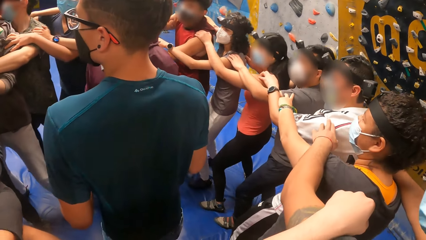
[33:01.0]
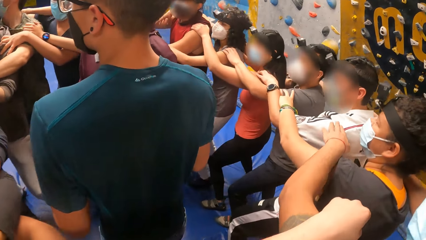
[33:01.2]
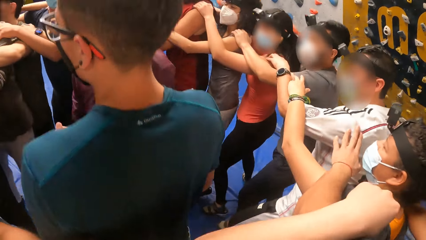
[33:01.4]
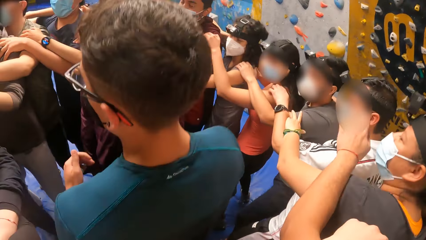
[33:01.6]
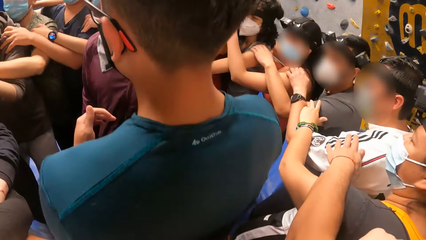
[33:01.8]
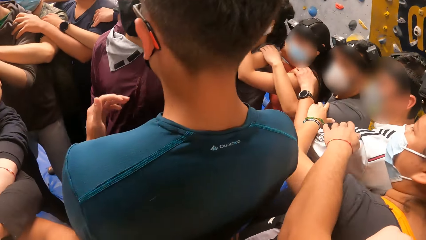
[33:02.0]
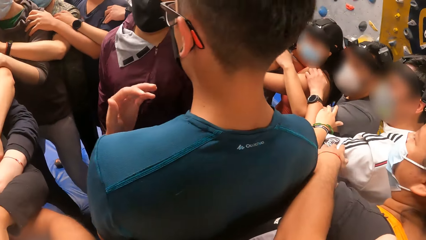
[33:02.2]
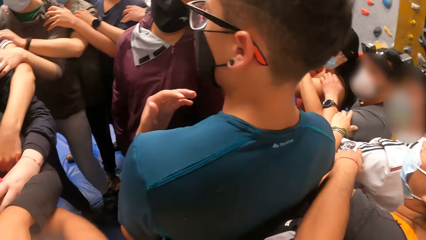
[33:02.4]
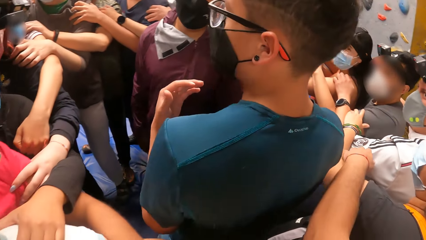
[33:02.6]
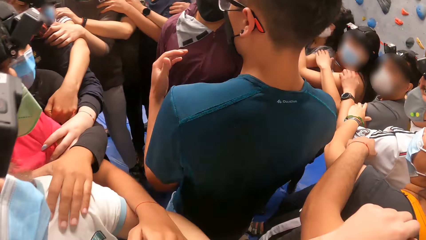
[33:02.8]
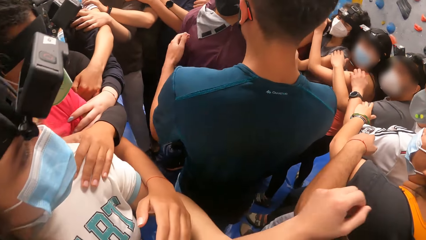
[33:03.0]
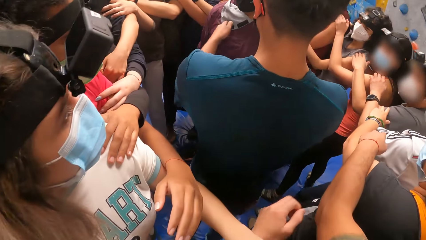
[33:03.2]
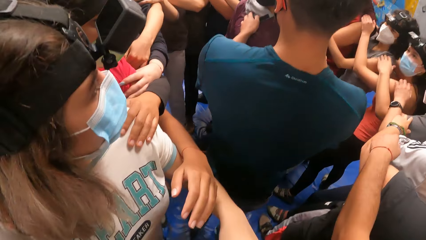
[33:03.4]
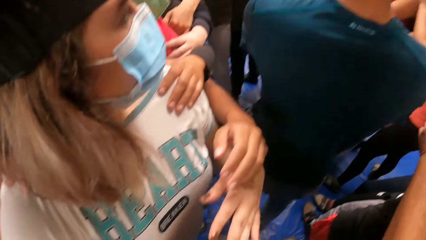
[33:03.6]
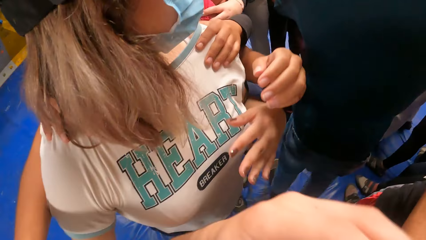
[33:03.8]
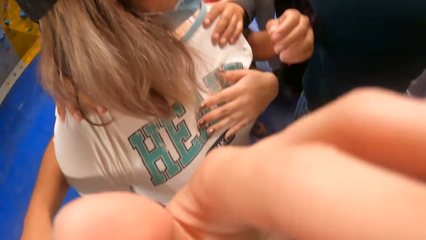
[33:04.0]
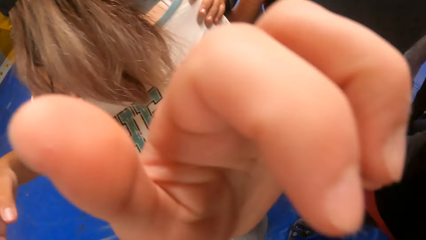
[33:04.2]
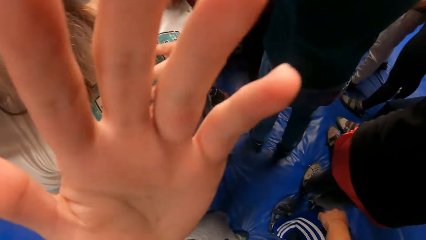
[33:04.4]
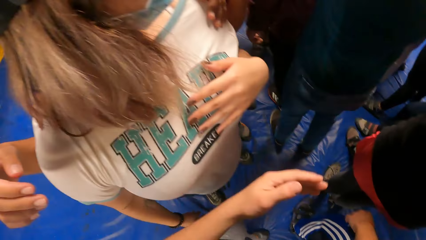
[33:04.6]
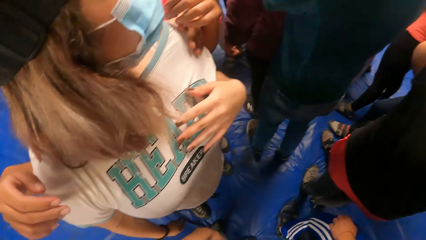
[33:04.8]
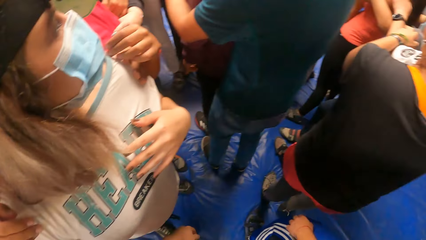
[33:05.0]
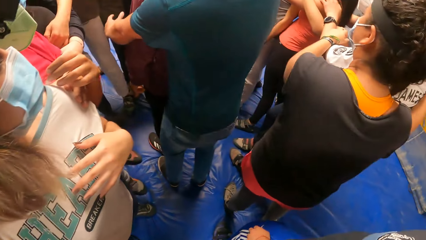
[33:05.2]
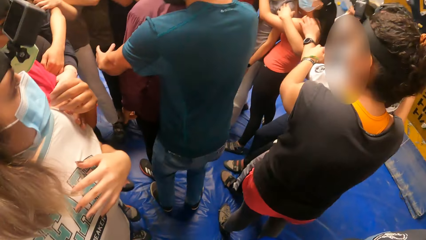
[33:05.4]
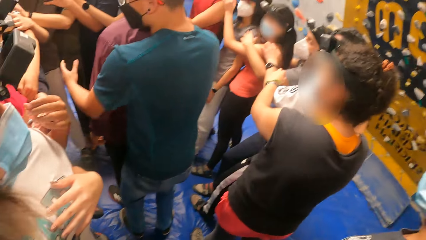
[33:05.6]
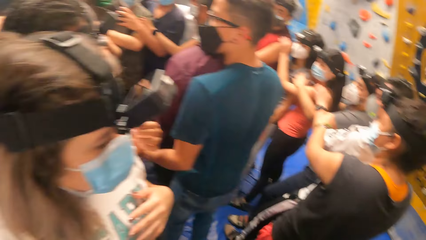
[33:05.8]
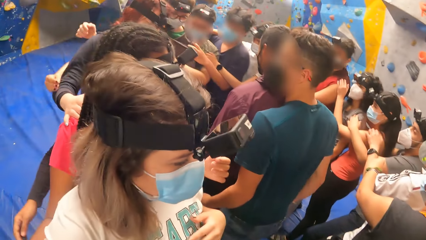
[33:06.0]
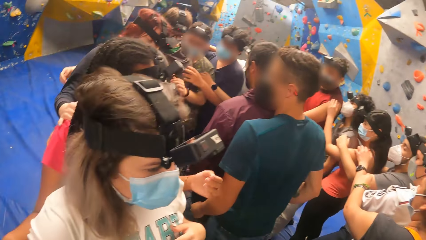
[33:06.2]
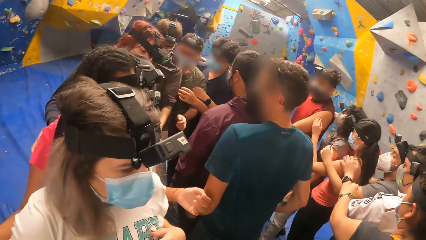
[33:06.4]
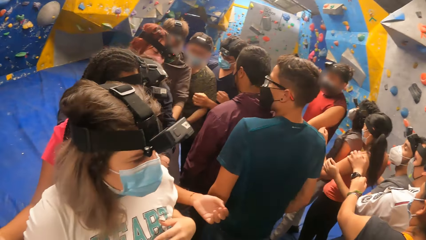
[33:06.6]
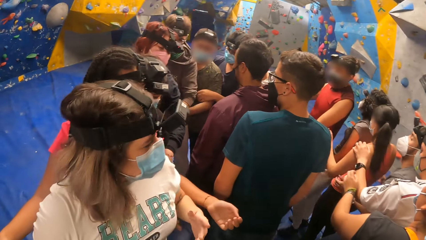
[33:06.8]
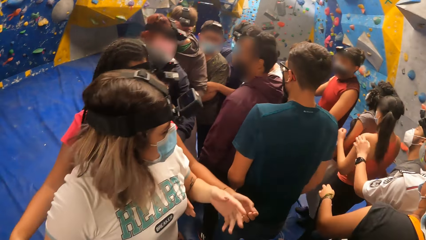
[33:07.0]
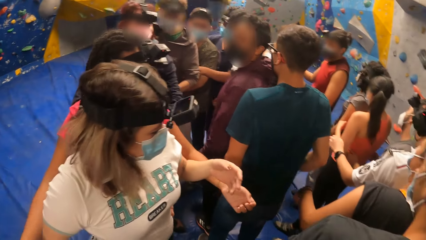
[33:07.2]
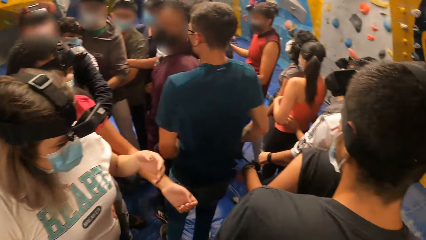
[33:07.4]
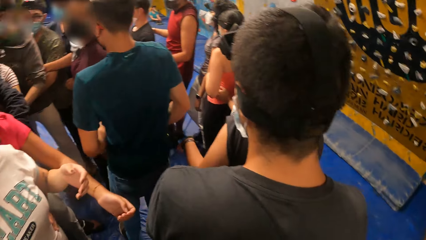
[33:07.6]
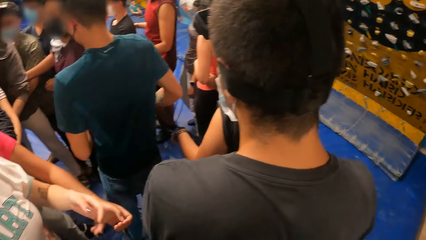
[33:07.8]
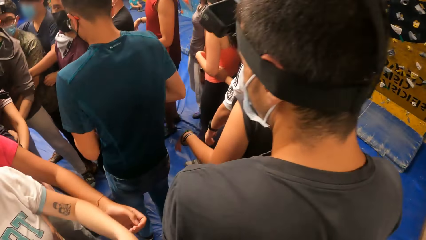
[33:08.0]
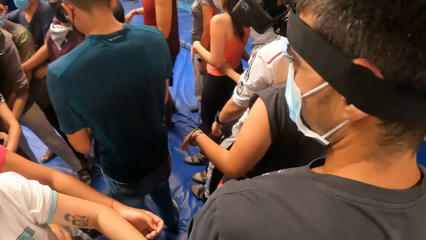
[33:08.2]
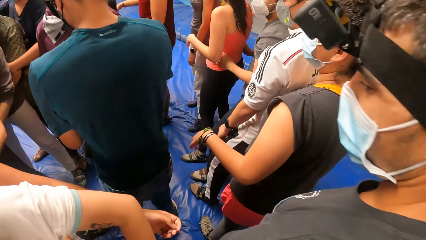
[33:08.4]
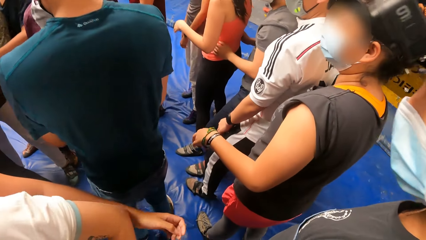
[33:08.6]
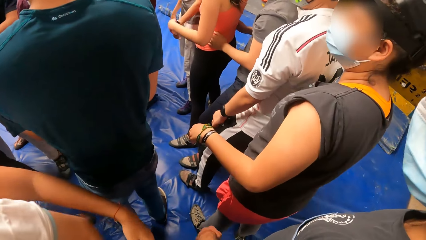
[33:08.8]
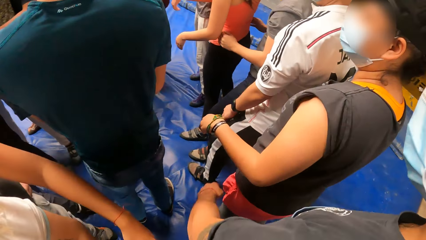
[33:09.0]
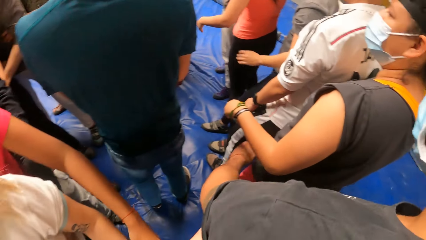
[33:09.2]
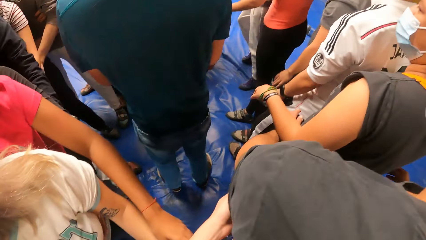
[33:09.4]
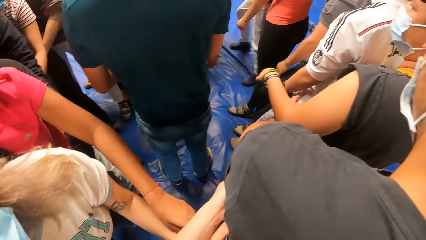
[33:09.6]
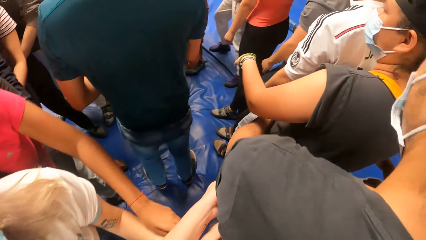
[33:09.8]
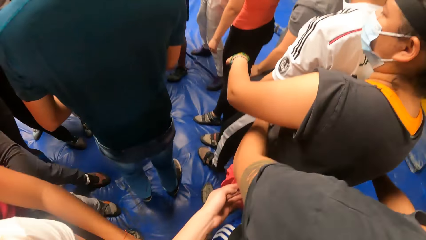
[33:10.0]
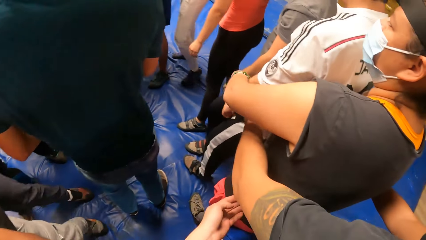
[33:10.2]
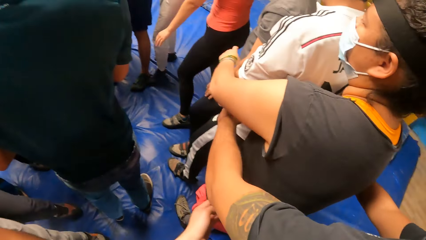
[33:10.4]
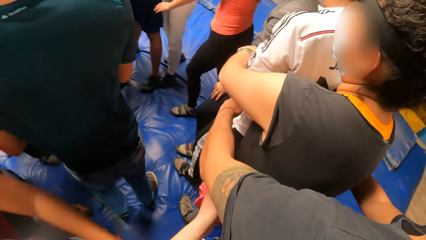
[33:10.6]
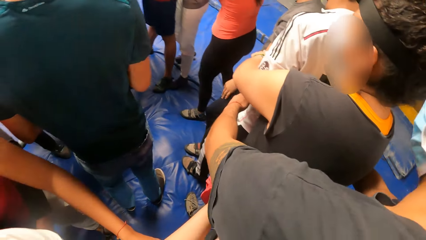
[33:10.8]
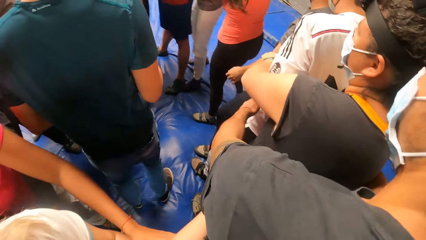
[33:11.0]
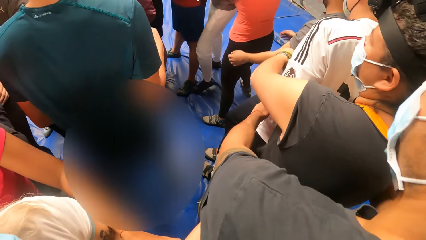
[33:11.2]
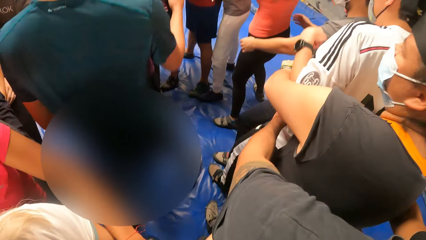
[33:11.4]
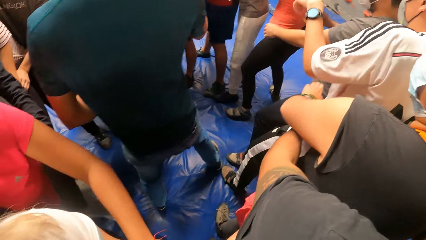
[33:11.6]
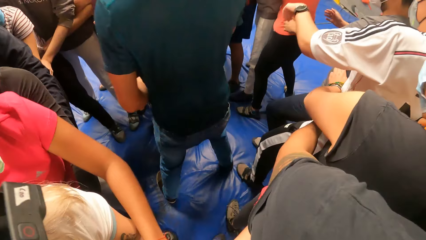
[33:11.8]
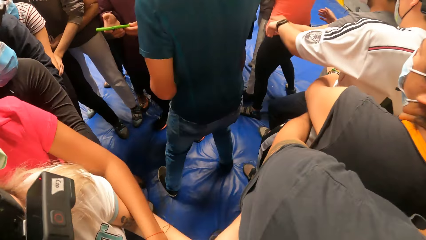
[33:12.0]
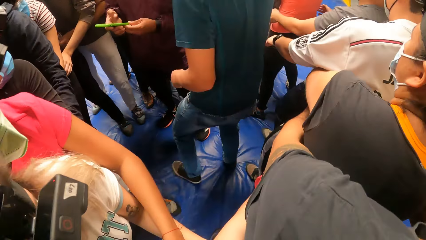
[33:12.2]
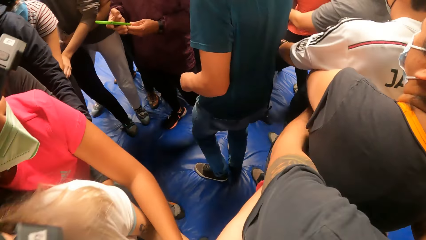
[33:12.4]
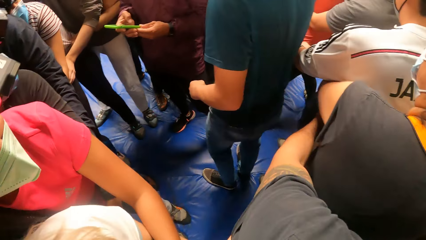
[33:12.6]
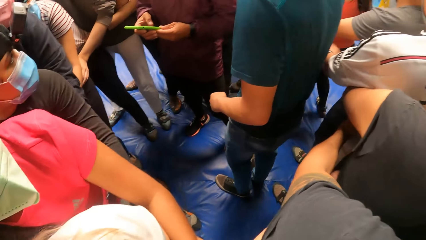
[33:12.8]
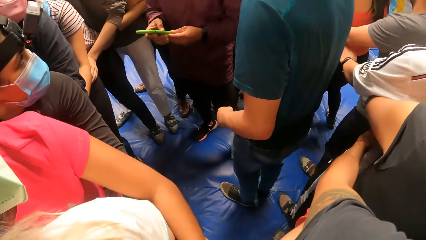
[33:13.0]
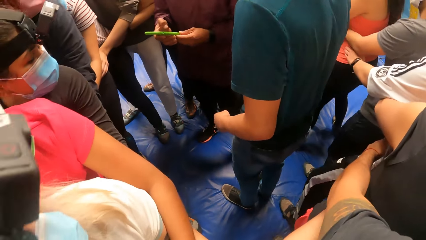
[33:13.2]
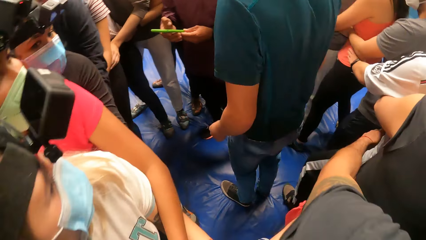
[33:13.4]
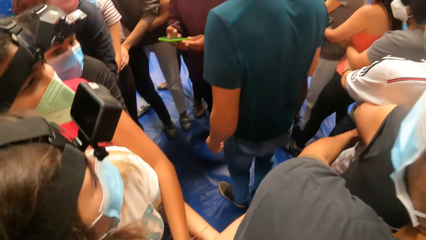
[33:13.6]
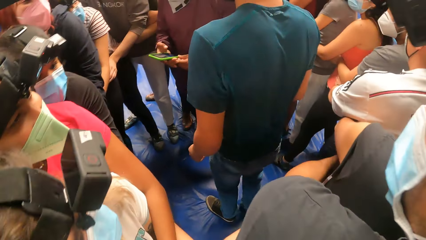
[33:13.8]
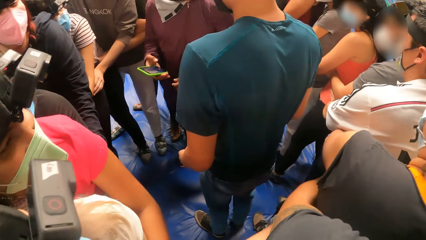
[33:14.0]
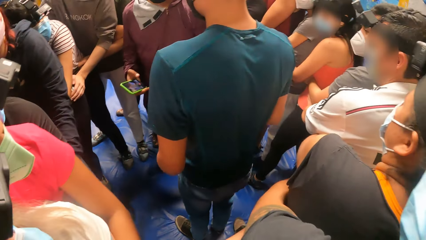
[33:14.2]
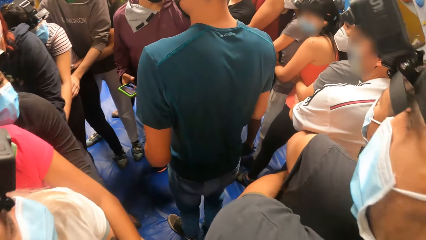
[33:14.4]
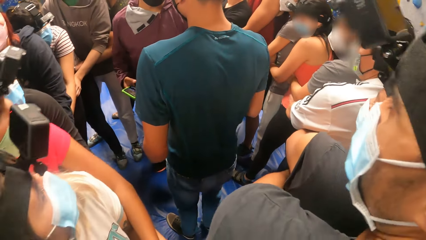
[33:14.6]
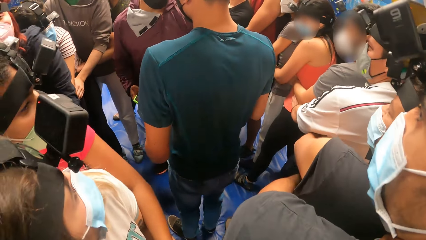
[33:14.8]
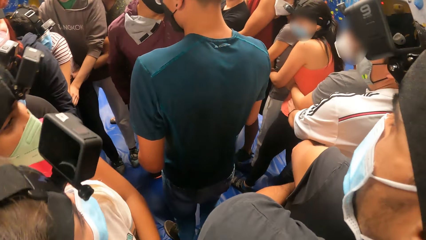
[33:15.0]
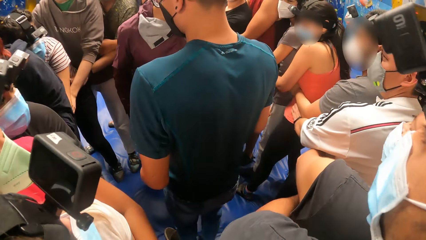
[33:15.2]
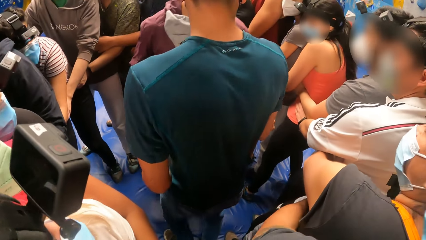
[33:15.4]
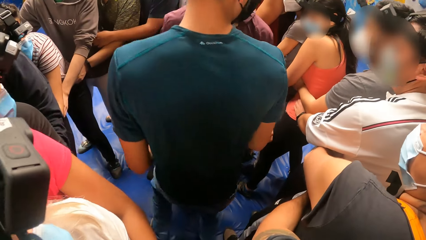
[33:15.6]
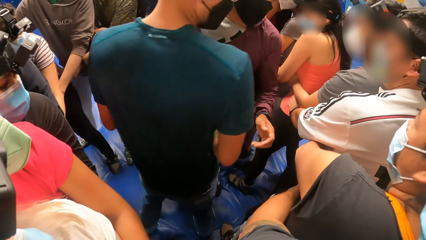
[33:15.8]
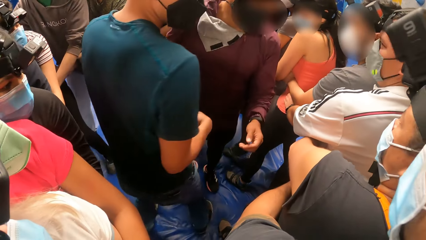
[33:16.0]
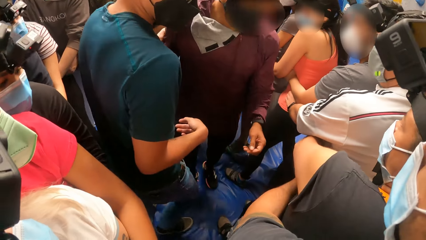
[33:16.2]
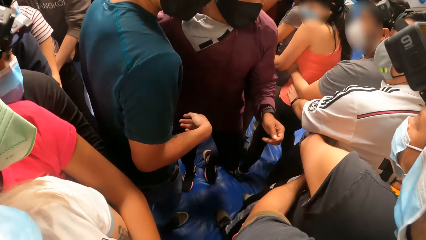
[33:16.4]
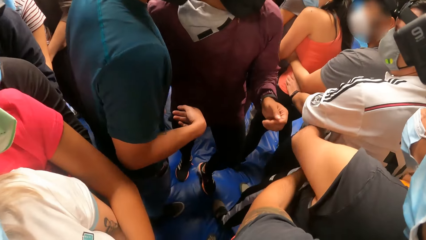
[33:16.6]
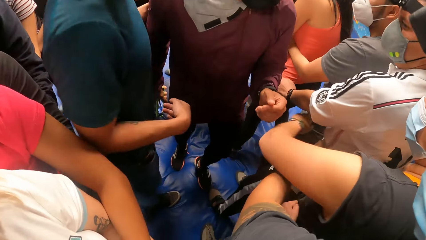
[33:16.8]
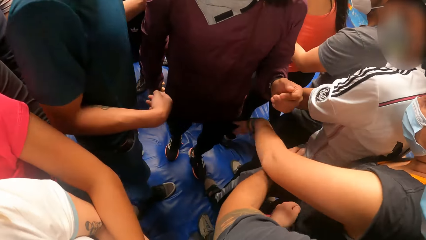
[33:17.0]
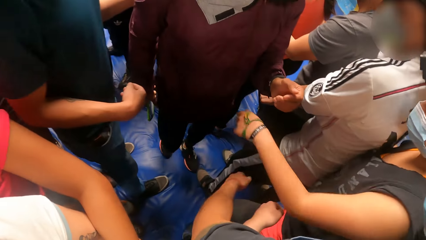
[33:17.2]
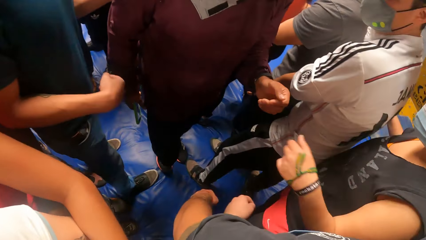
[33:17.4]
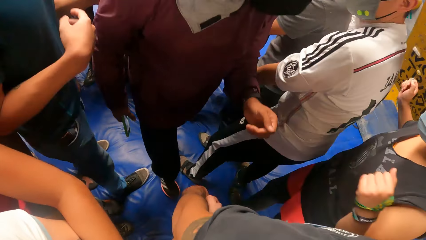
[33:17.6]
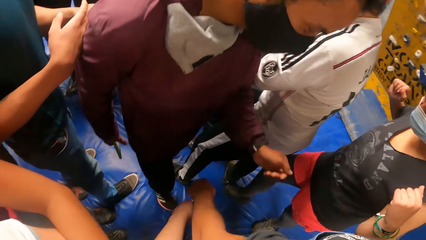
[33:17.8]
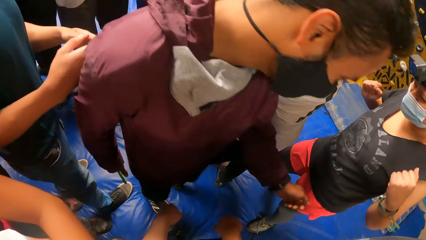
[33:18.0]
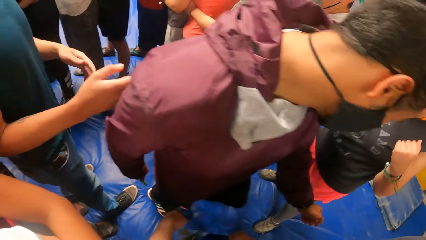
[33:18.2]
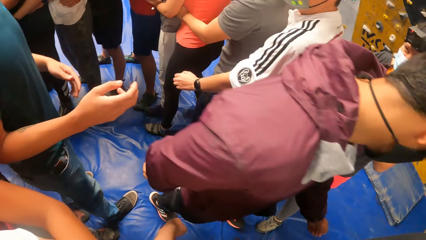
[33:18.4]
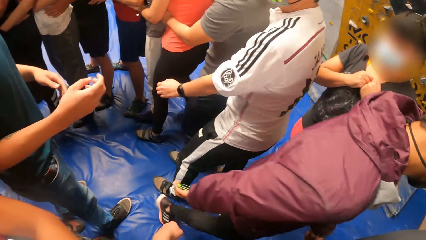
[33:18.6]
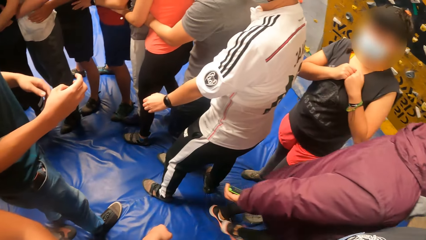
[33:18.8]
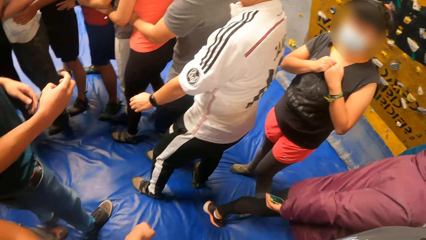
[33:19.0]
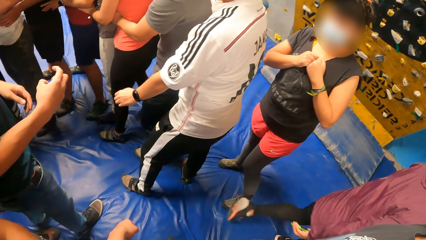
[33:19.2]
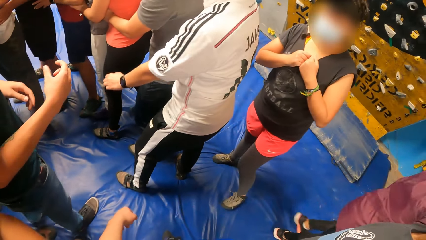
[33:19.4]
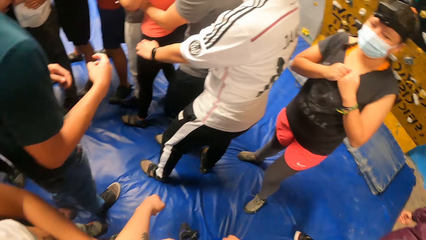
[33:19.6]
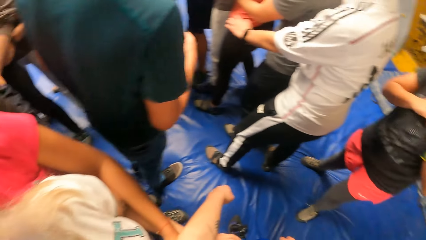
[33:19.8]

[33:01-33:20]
The camera wearer jumps in a circle. She touches her face, raises the left hand towards the camera, and withdraws the left hand from the camera. She turns around the room. She puts her hands in front. She holds a man's waist with both hands. The man uses her phone. The man walks around the wall climb challenge room. The camera wearer withdraws both hands from the man.
